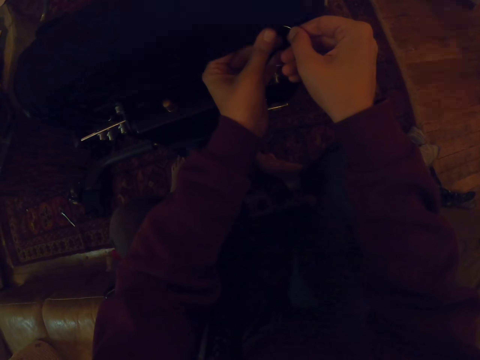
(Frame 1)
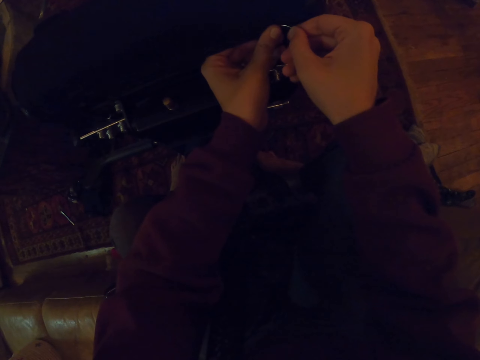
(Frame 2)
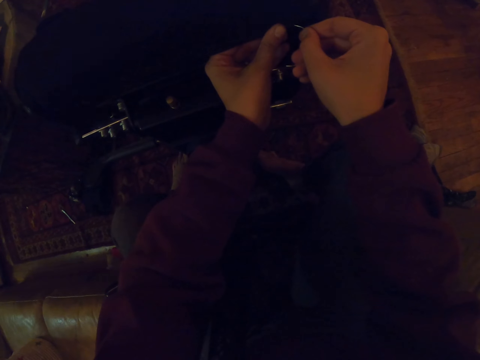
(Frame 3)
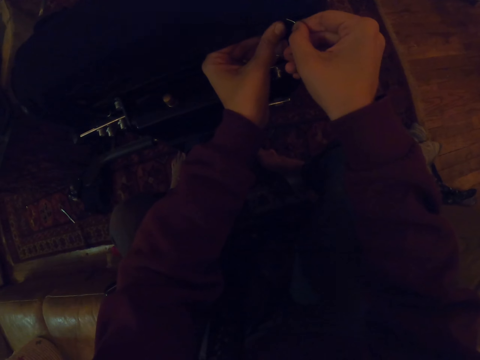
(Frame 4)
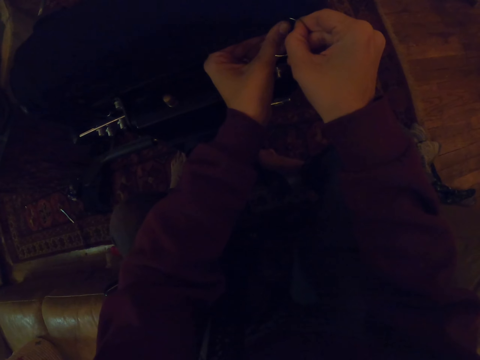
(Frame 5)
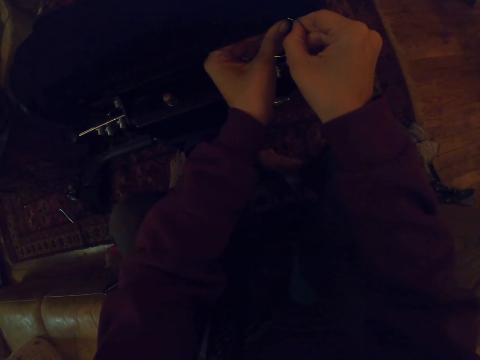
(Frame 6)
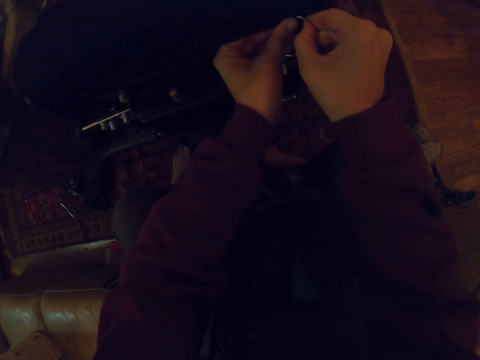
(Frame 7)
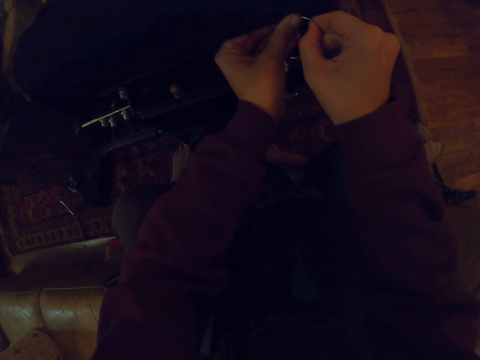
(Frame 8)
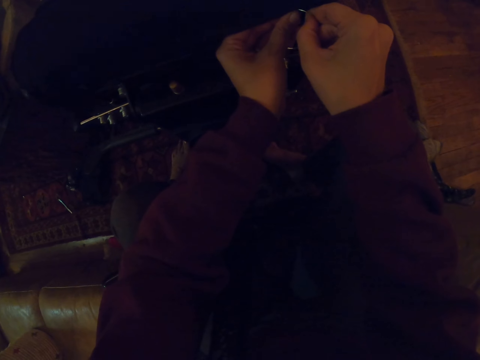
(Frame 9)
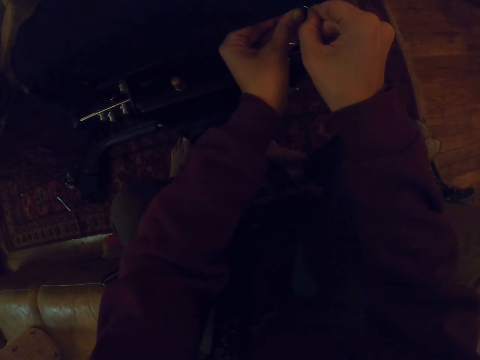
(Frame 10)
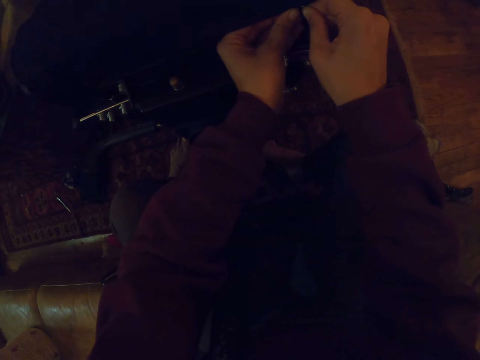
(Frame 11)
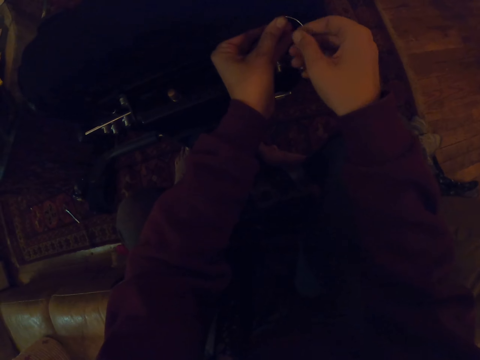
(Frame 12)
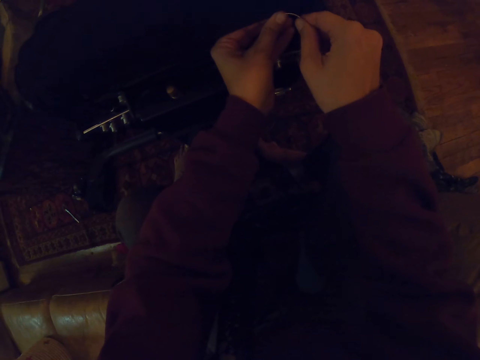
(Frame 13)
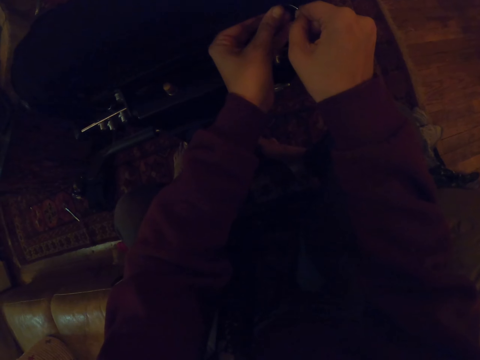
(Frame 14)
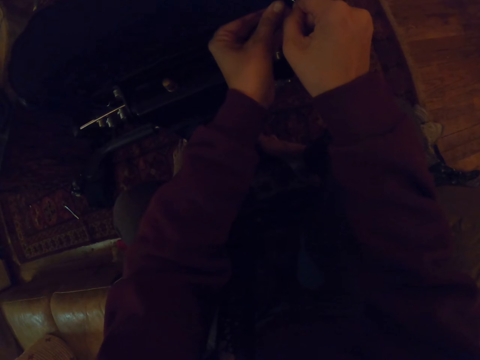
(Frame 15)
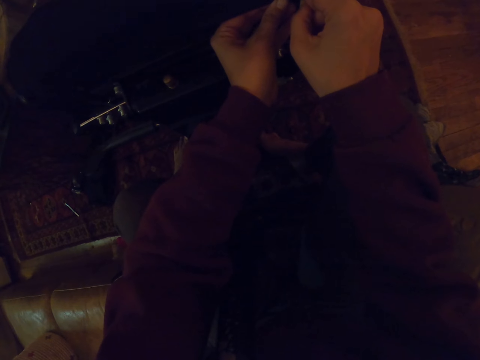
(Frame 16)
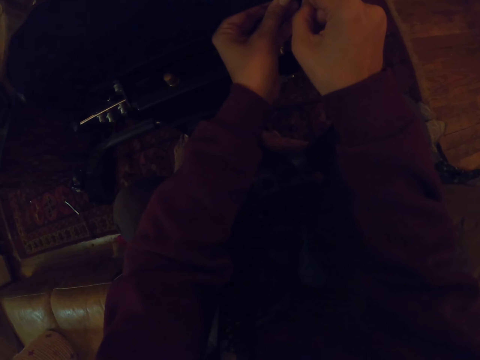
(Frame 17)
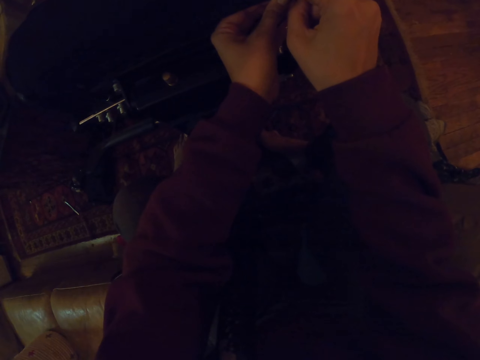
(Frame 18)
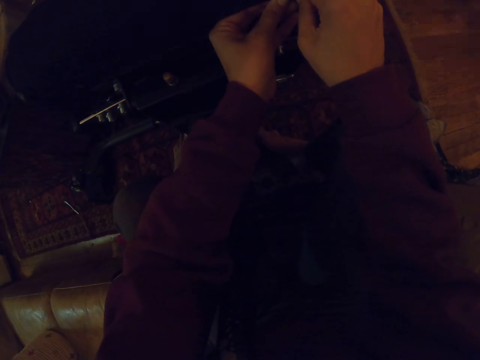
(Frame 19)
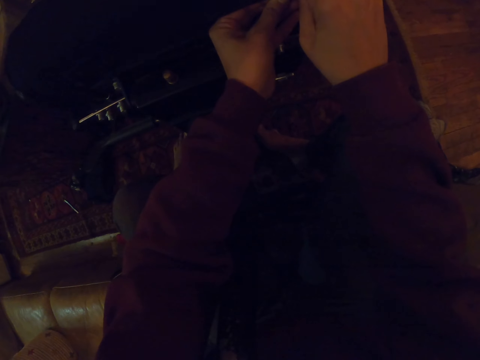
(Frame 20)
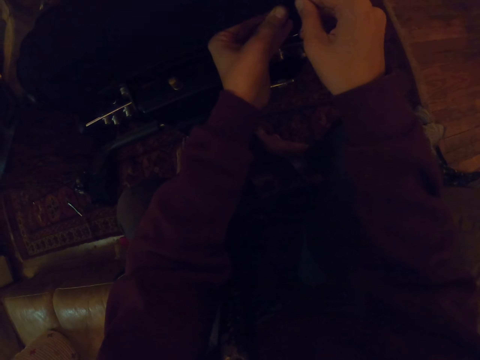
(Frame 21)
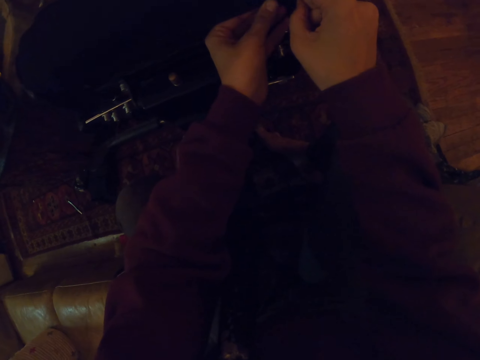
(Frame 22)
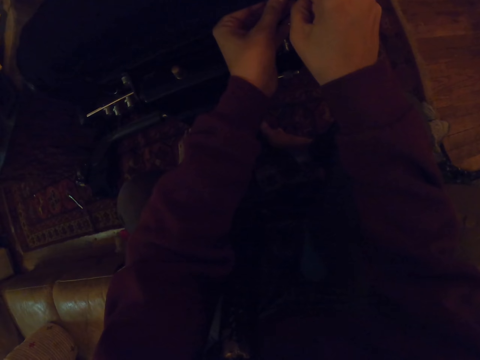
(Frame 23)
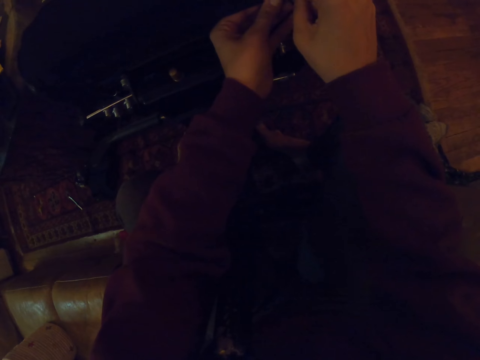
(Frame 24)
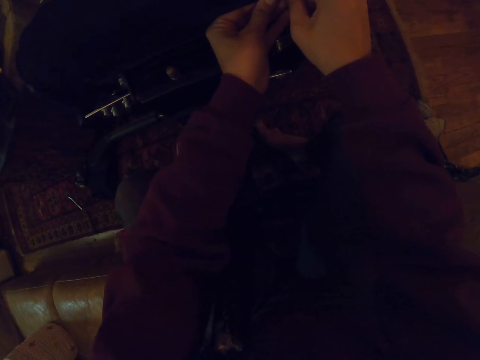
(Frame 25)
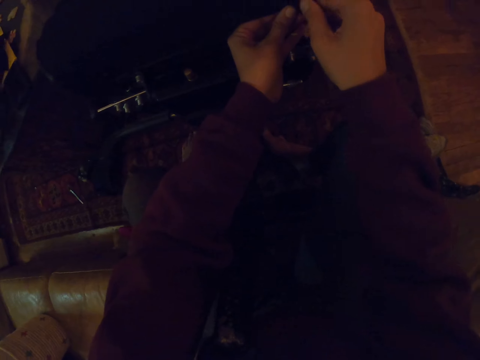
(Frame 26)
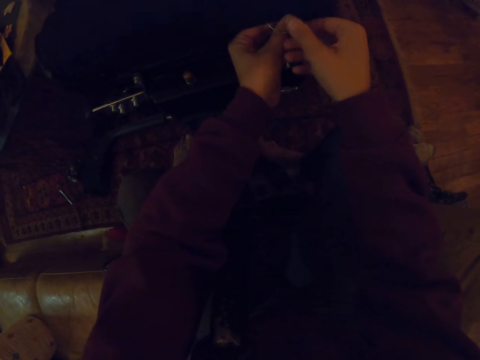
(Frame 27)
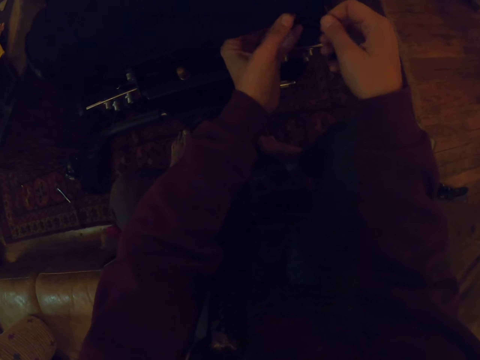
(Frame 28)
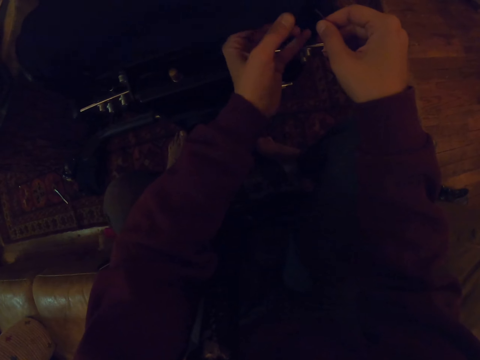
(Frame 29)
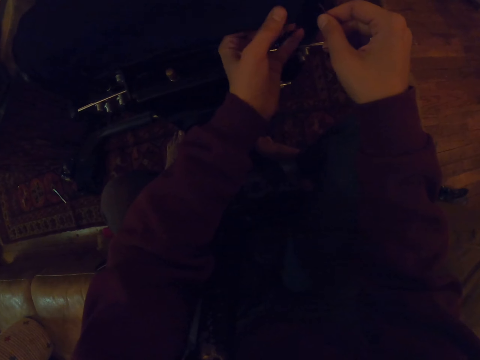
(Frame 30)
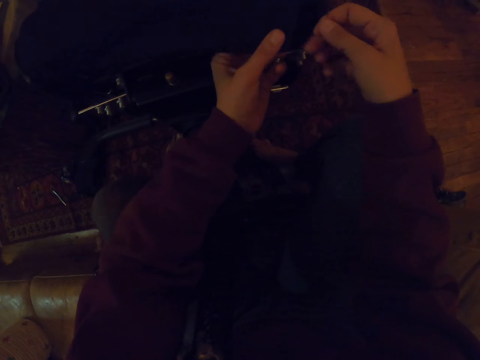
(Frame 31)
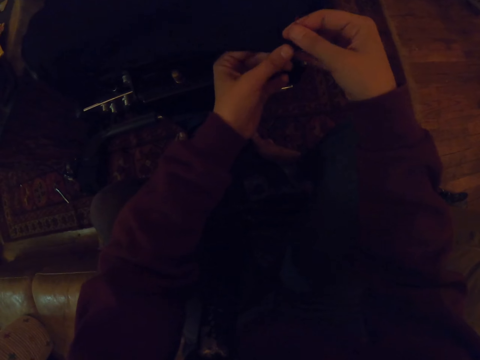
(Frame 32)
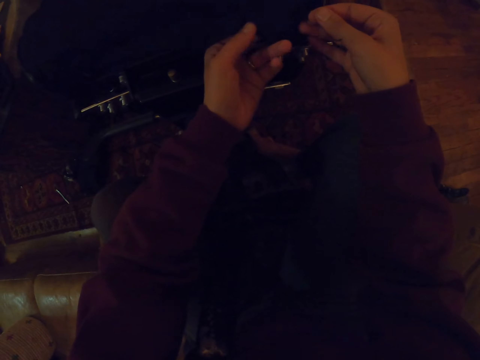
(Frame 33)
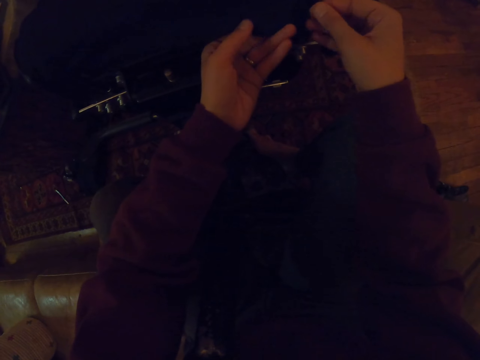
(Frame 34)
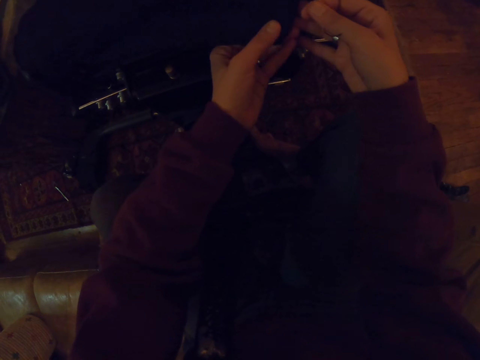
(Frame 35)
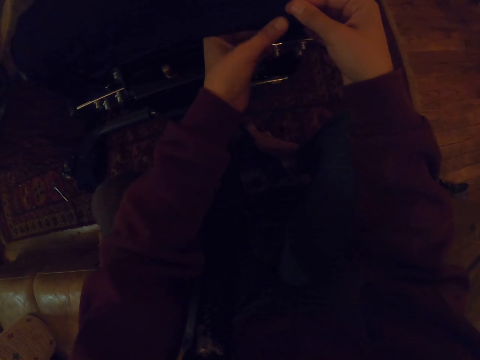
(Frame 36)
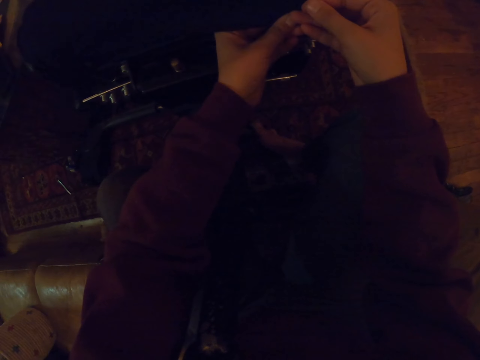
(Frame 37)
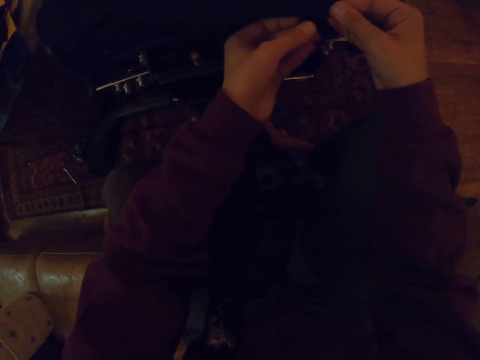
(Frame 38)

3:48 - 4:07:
The camera wearer sews the seat. They hold the seat fabric. They pierce the seat fabric with the needle. They pick up the needle. They unfold the seat cloth. They pull the needle through the fabric. They fold the seat.

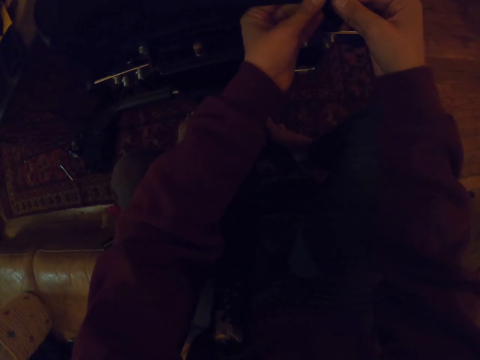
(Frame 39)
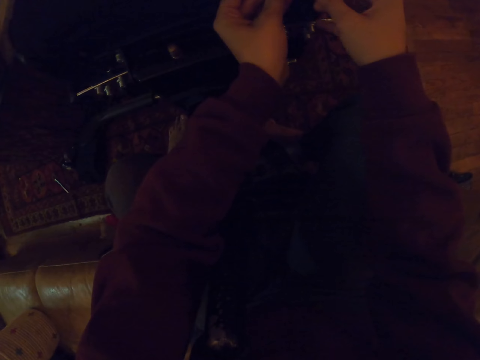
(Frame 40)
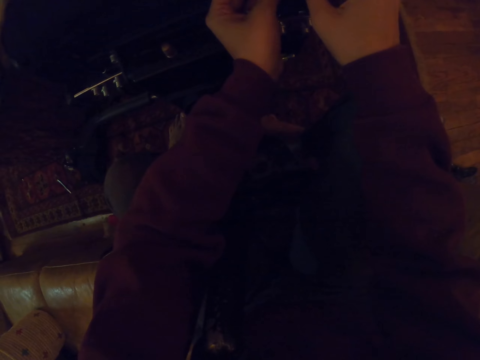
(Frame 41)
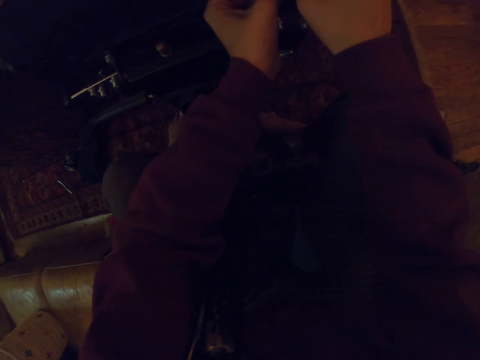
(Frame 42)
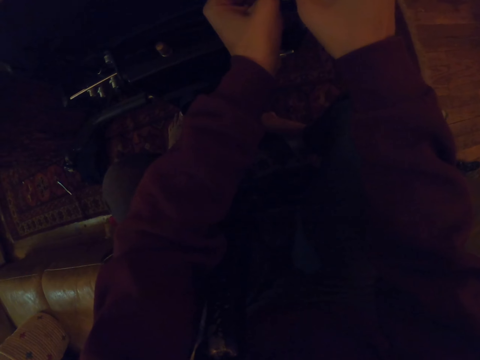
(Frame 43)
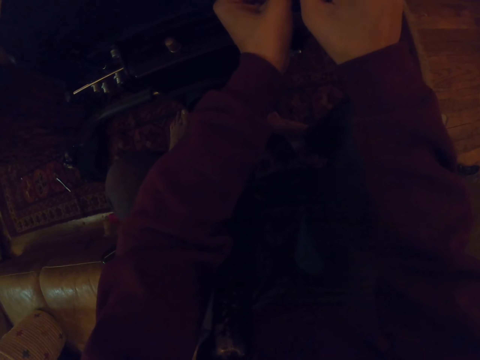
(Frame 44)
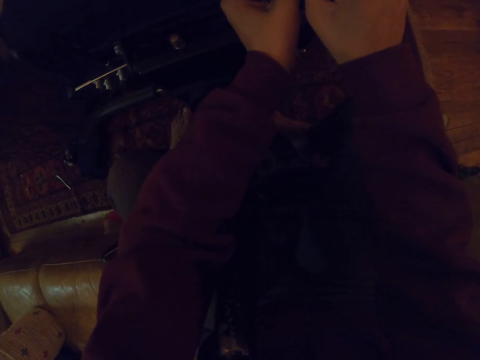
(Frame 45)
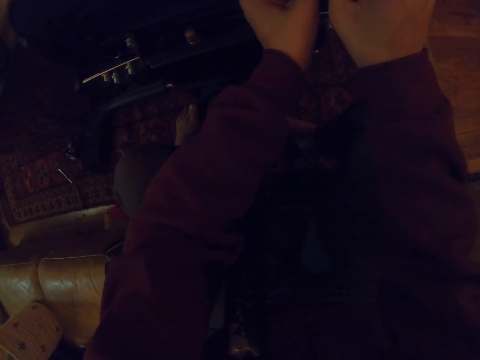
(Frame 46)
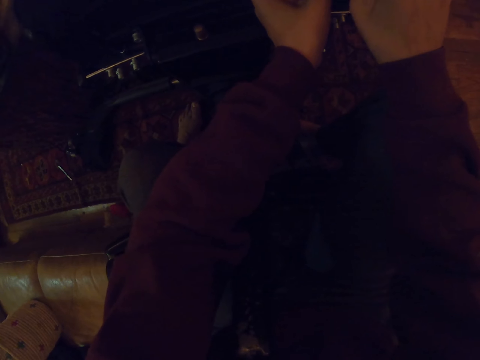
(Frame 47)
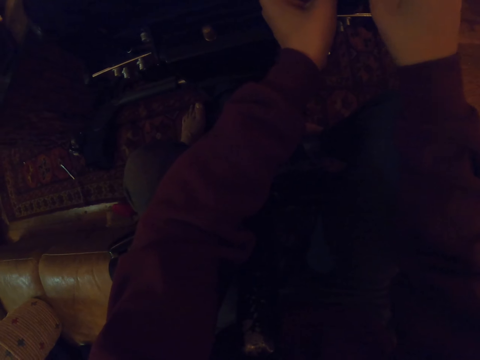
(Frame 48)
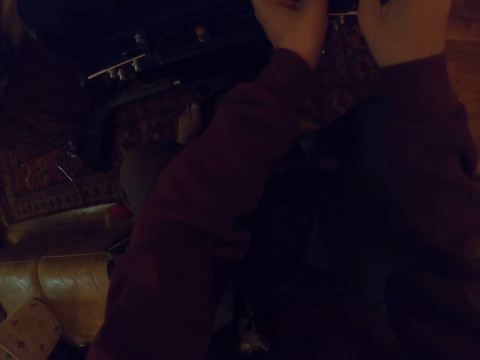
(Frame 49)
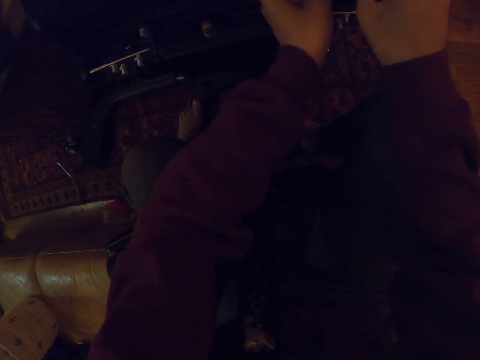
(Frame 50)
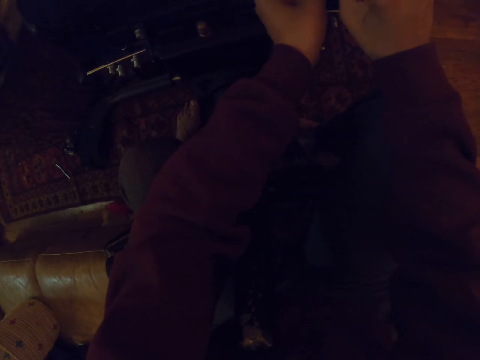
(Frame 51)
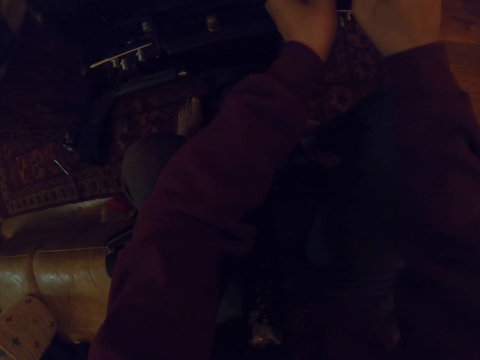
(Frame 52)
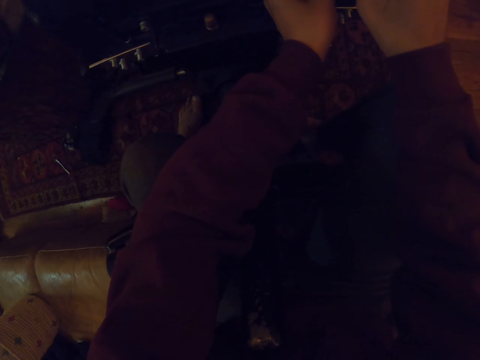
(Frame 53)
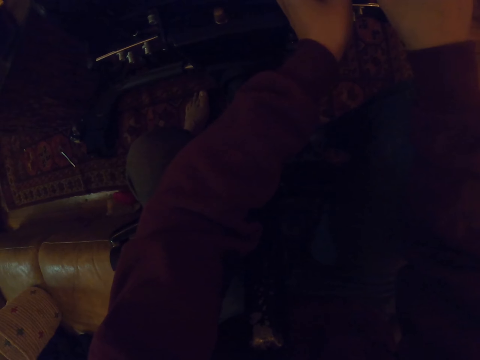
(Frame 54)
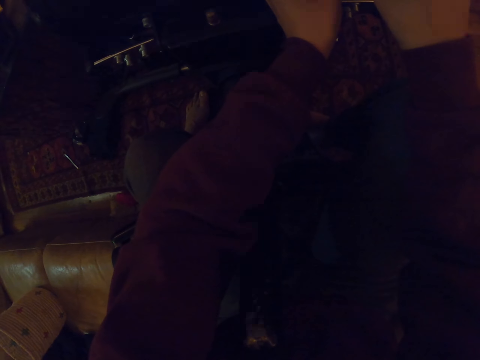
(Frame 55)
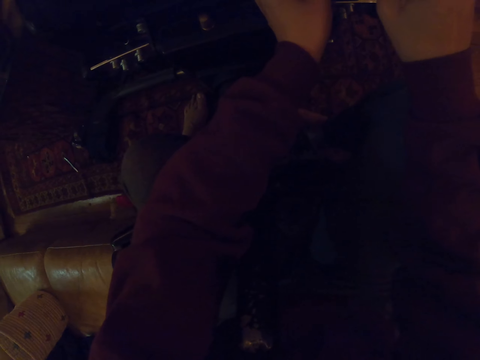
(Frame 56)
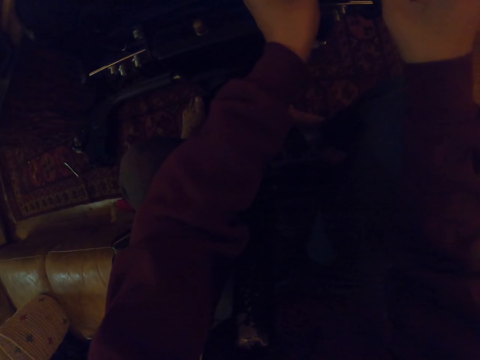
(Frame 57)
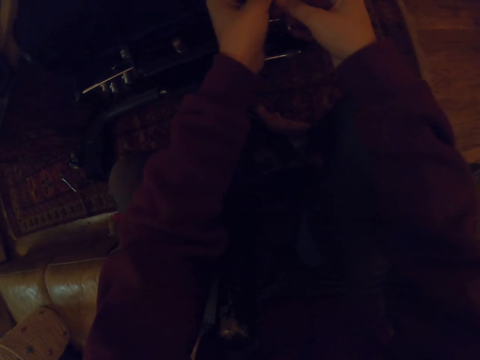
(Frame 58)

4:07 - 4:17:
The camera wearer adjusts the seat fabric.
